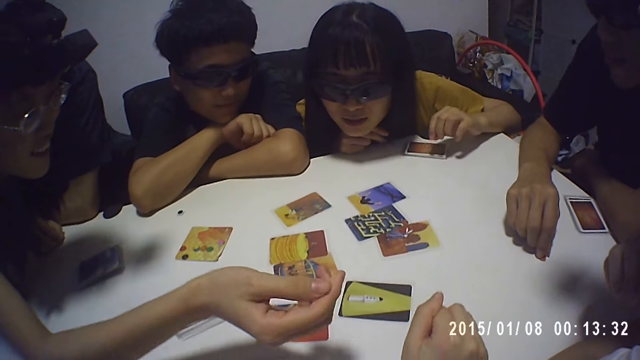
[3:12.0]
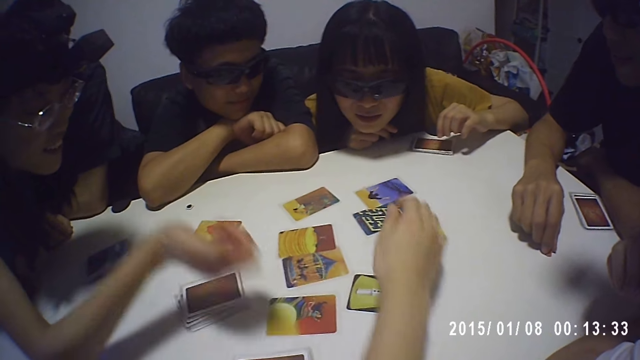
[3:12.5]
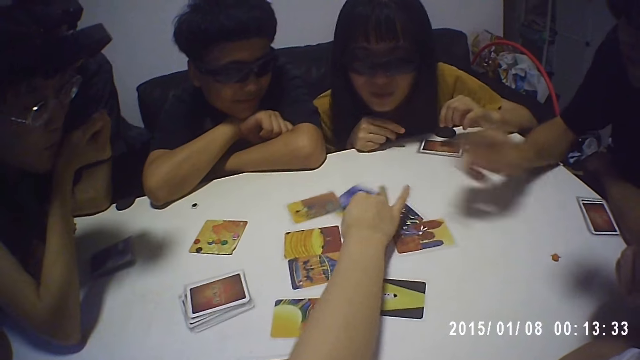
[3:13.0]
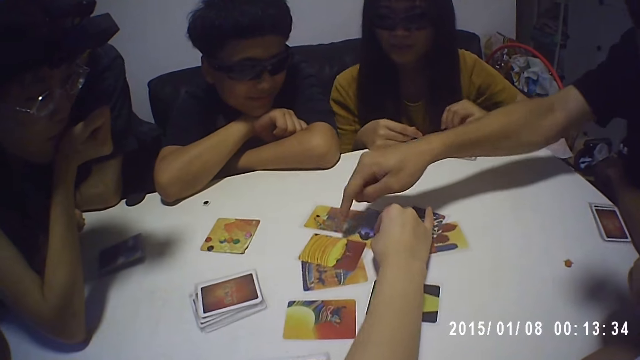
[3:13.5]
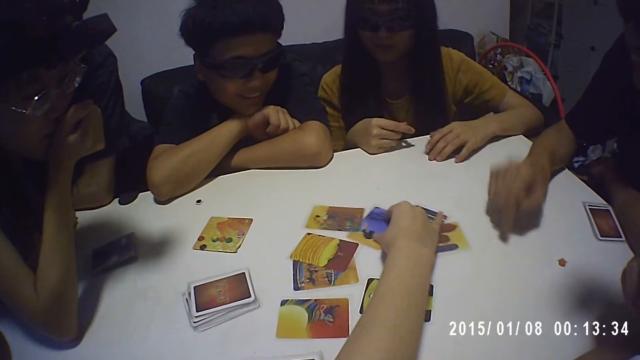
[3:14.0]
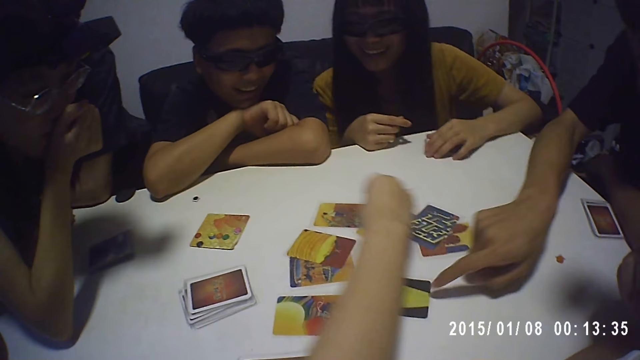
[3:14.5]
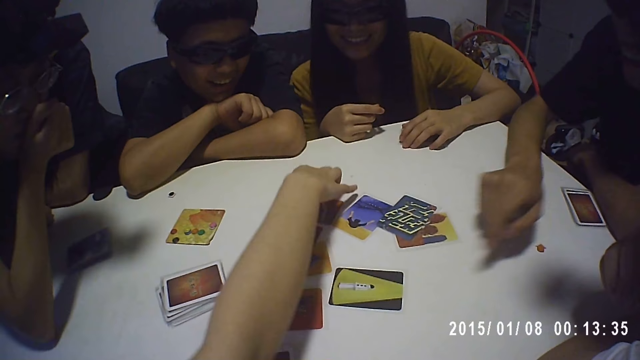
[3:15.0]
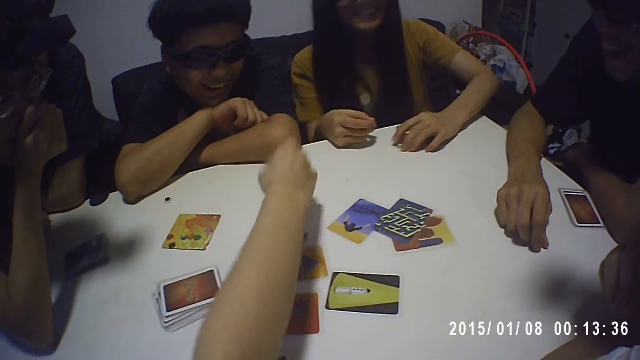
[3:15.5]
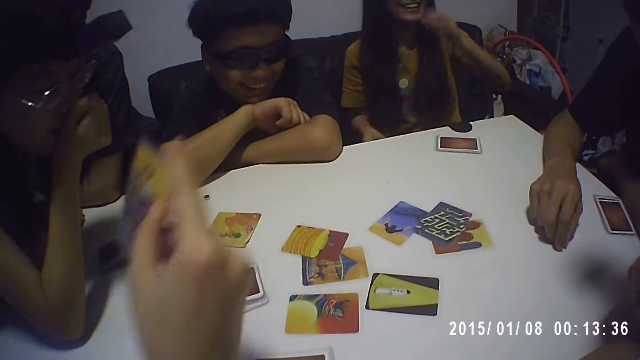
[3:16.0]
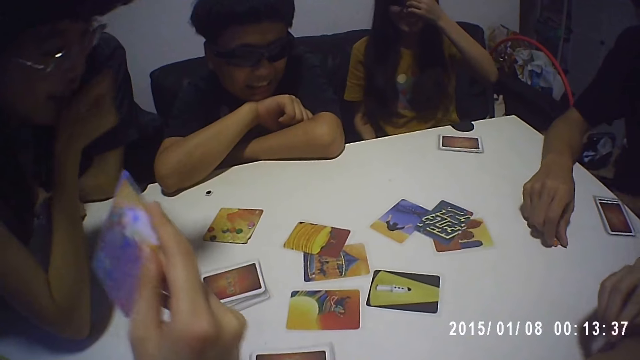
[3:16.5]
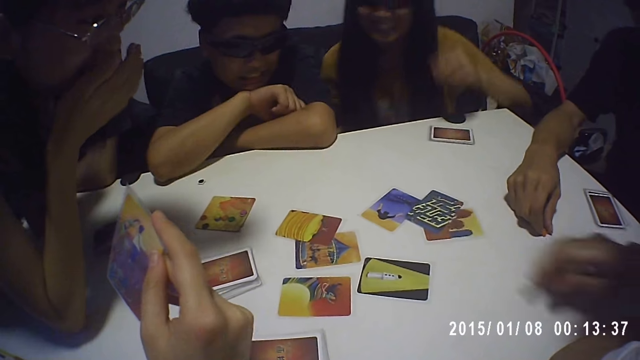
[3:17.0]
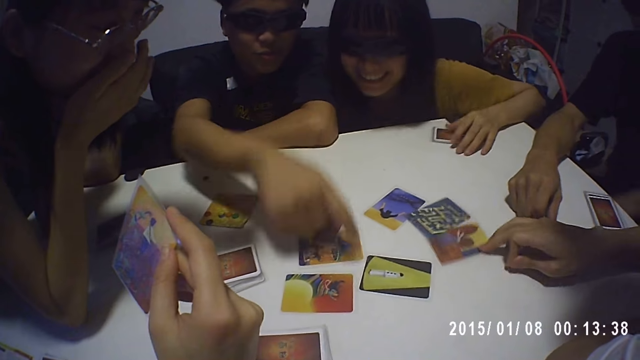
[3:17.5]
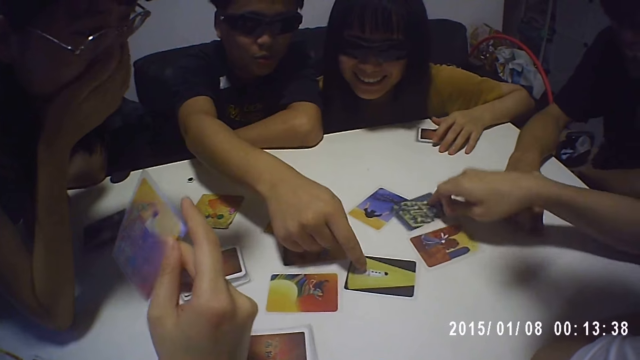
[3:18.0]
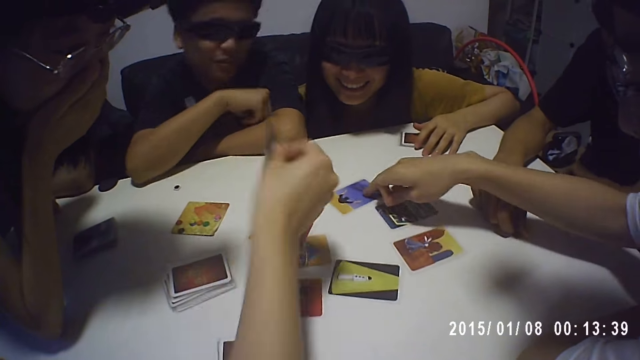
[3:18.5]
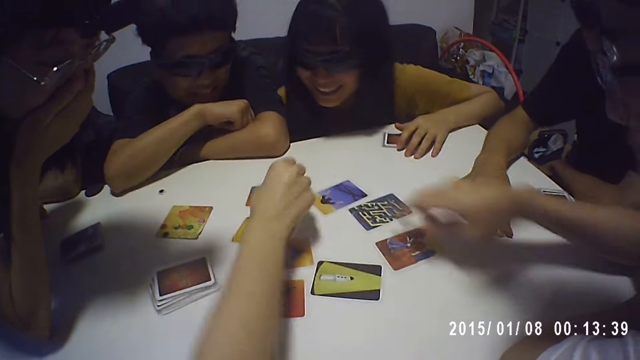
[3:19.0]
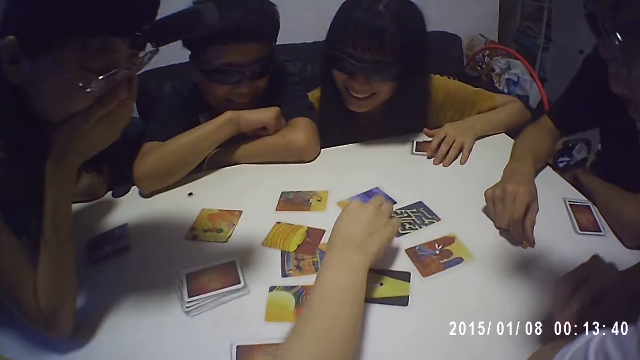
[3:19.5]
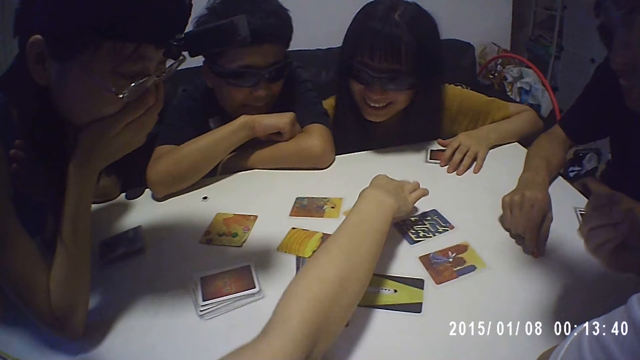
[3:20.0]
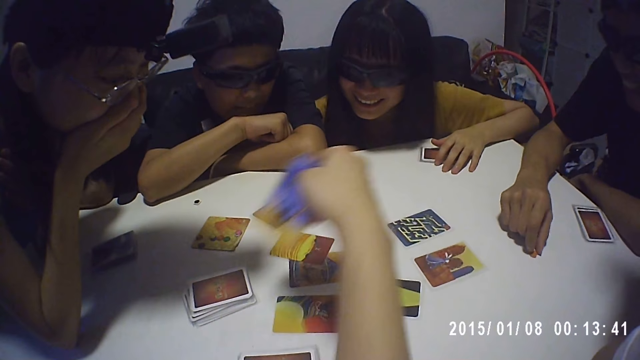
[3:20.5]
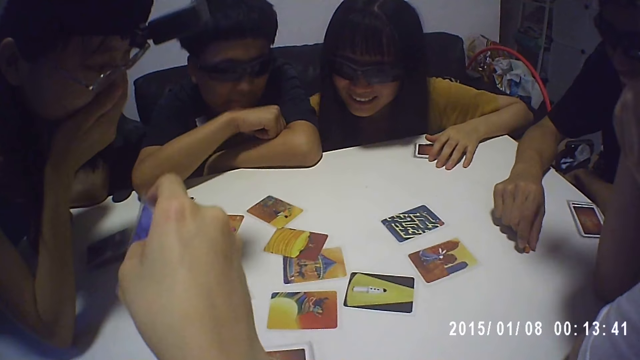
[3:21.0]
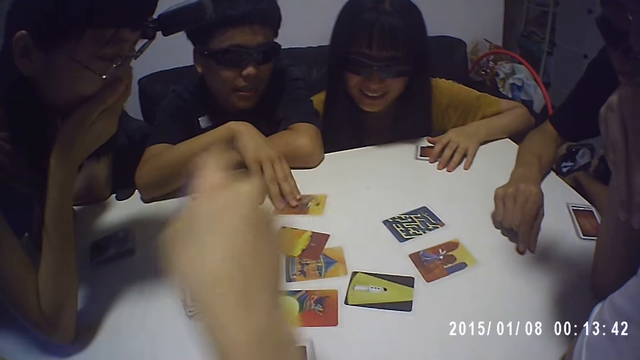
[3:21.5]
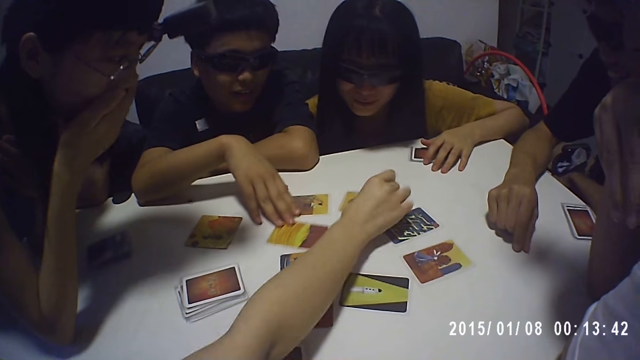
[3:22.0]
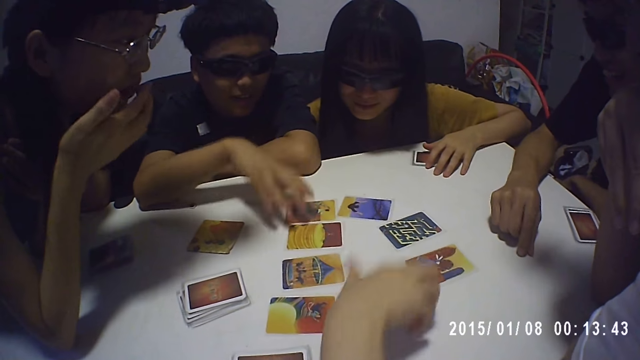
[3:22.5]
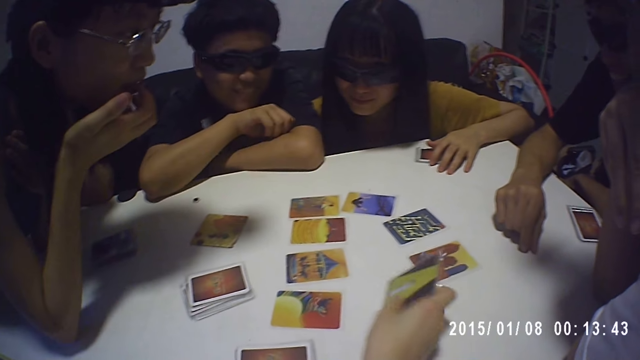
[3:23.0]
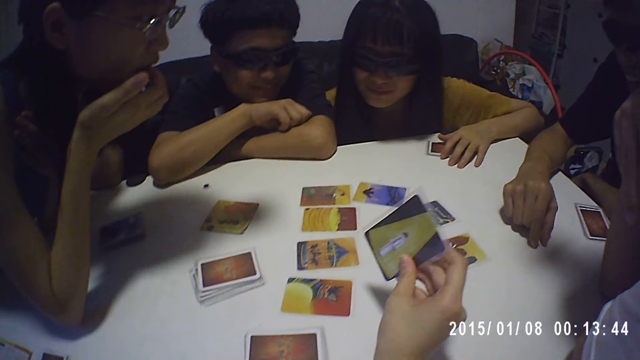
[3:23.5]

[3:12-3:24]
The girl moves some cards on the table with her right hand. The boy touches some cards on the table with his right hand, and picks a game seed on the table with his right hand. The girl picks a card from the table with her right hand. Another boy moves some cards on the table with his right hand. The girl moves some cards on the table with her right hand, and picks a card on the table with her right hand. A third boy moves some cards on the table with his right hand. The girl drops the card in her hand on the table, and picks a card on the table with her right hand.

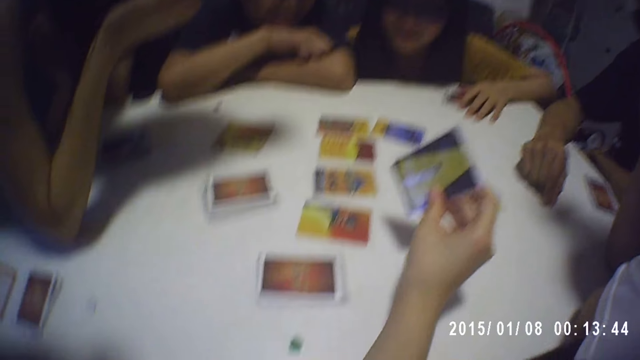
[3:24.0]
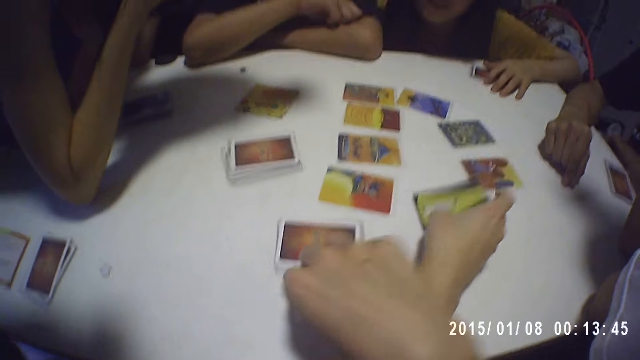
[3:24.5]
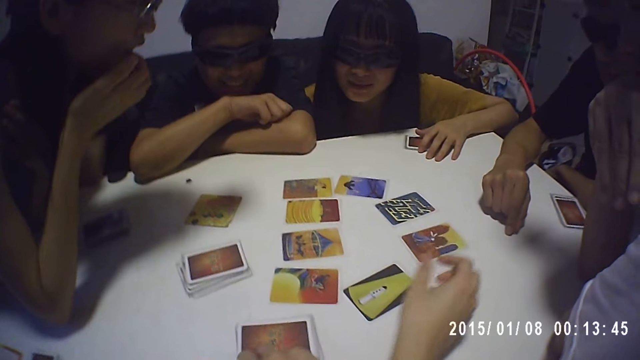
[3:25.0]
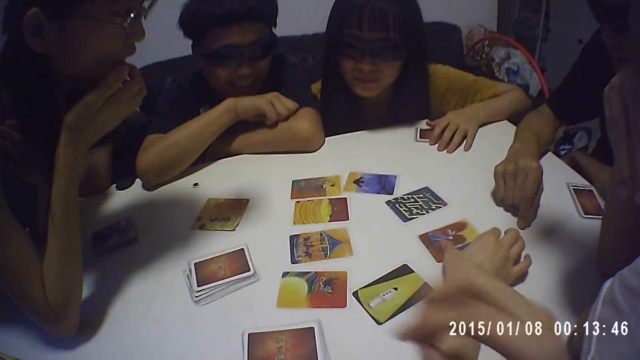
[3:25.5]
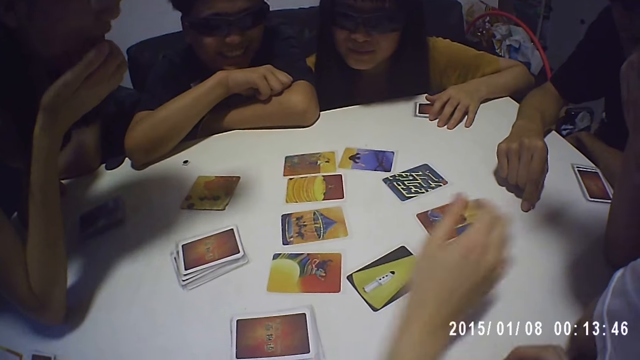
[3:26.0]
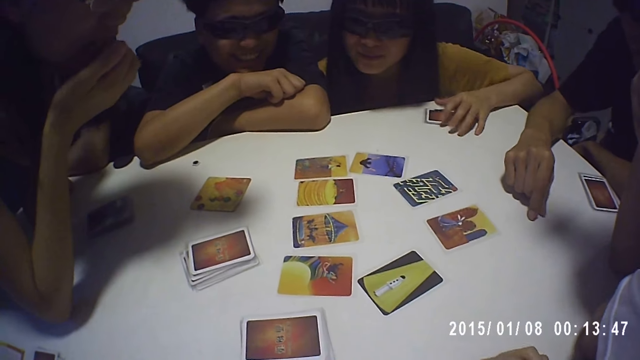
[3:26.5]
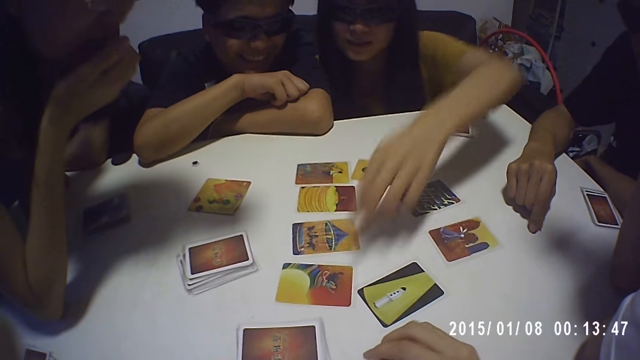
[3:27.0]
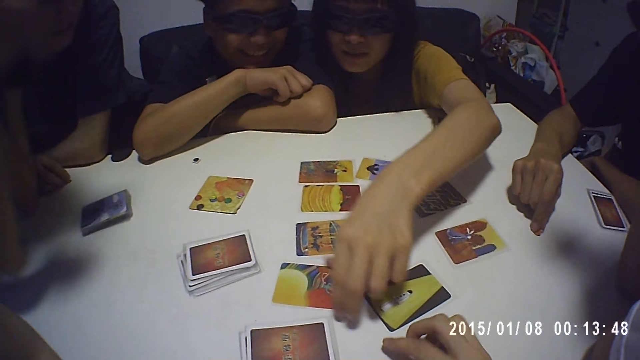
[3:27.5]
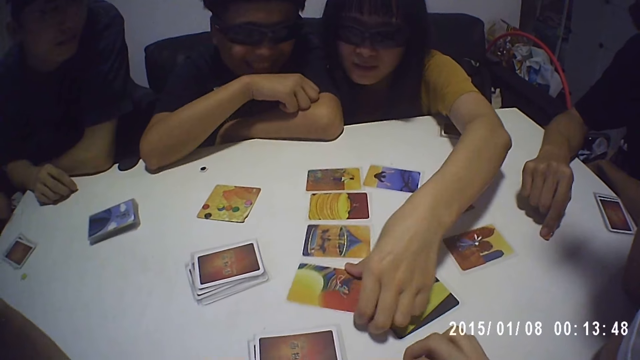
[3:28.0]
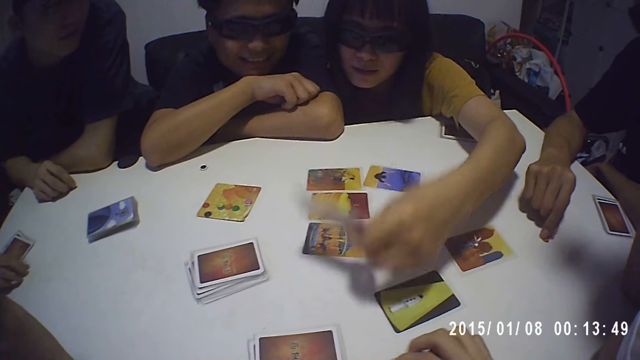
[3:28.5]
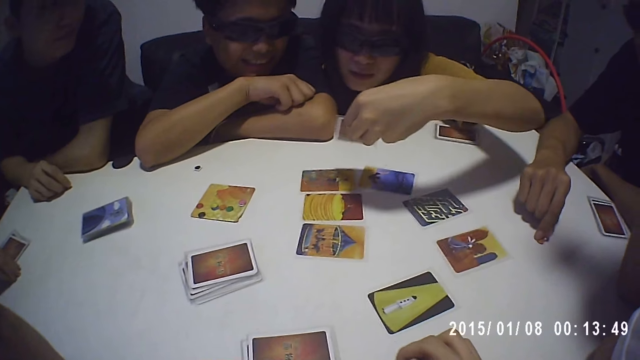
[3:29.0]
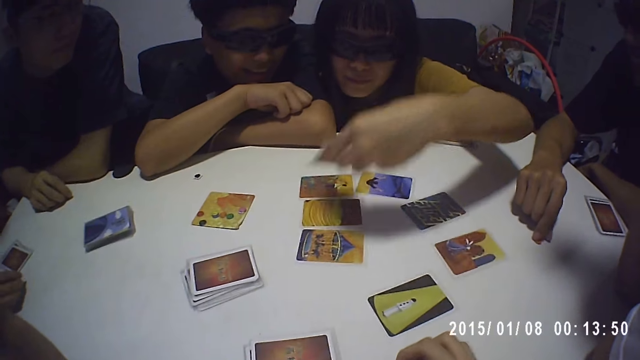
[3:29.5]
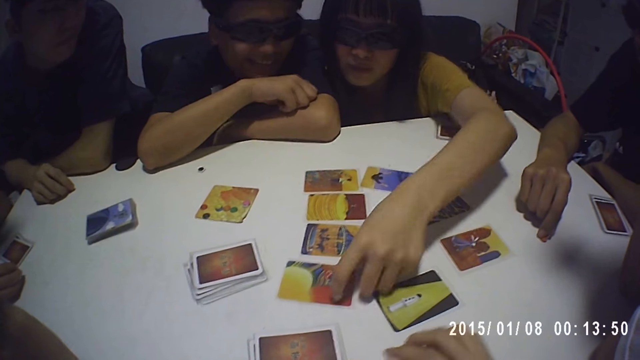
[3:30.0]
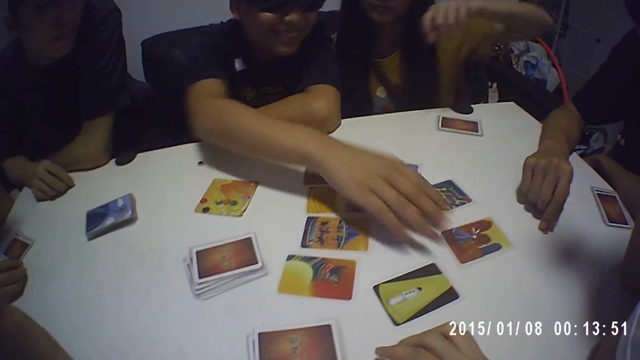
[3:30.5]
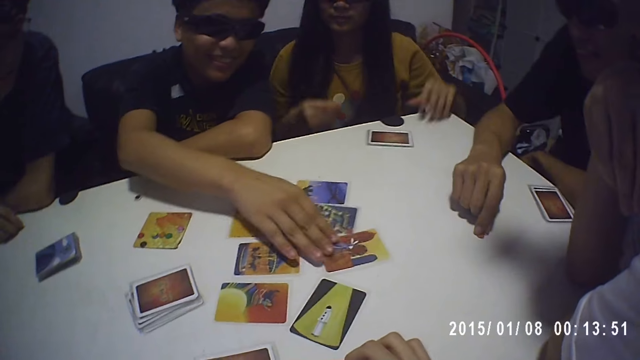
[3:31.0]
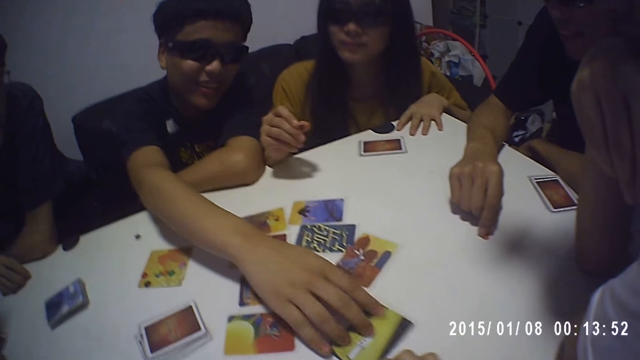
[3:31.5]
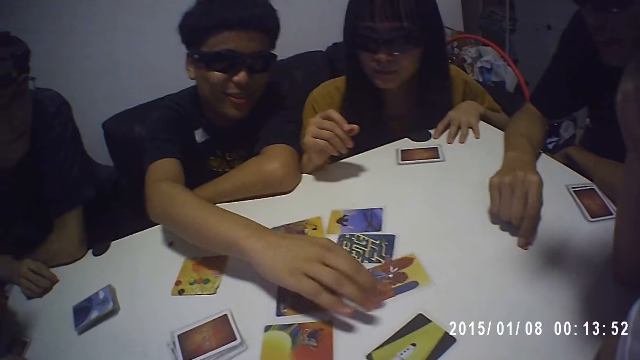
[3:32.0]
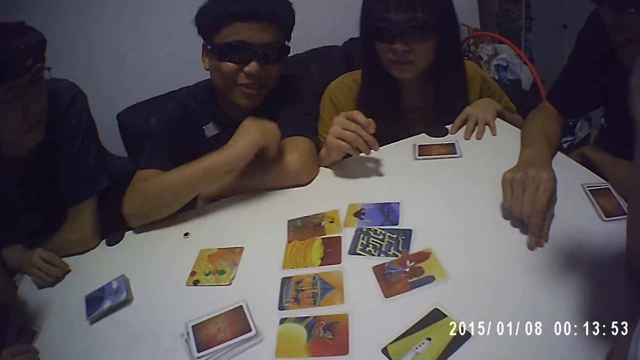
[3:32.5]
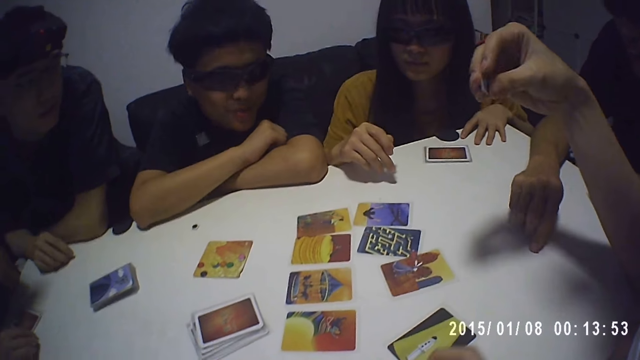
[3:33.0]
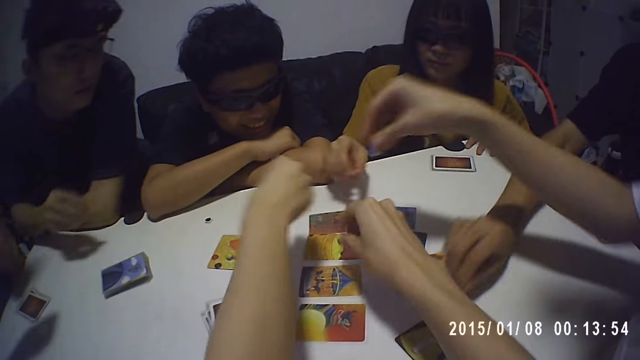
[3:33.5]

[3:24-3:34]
The camera wearer picks a game seed on the table with his right hand. The girl drops the card in her hand on the table. Another girl picks a card on the table with her left hand, and drops the card in her hand on the table. The boy moves some cards on the table with his right hand. The camera wearer picks a game seed from a card on the table with his right hand. The other girl picks a game seed from a card on the table with her right hand.
